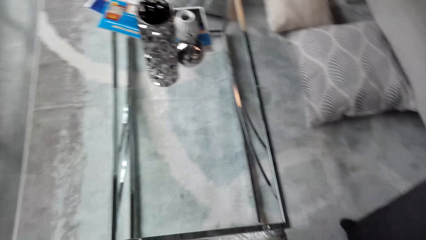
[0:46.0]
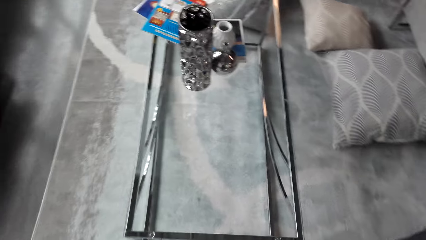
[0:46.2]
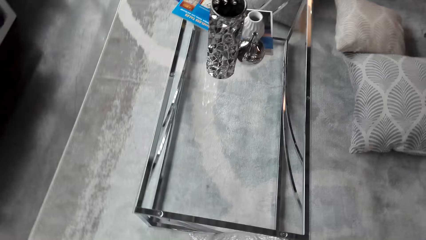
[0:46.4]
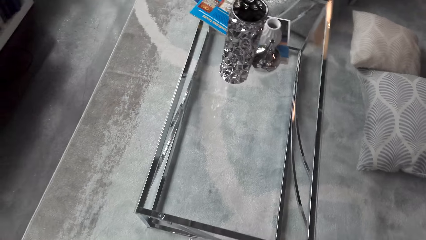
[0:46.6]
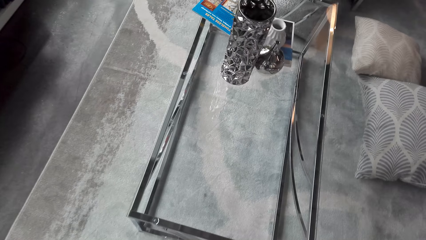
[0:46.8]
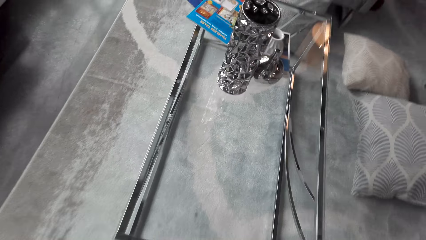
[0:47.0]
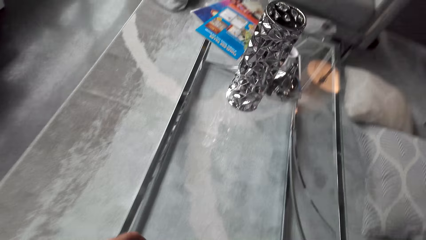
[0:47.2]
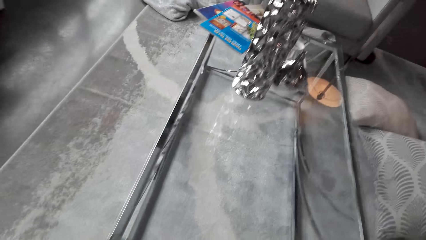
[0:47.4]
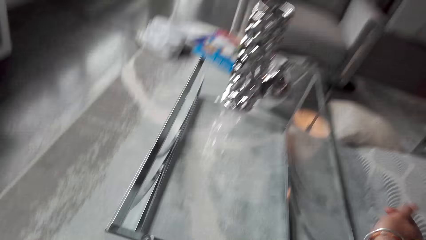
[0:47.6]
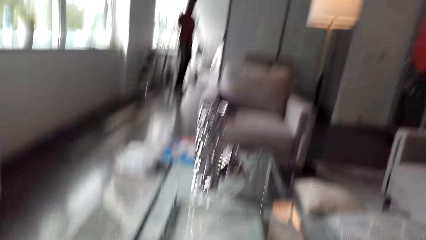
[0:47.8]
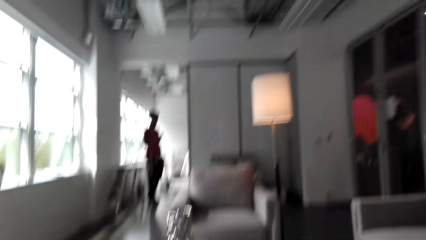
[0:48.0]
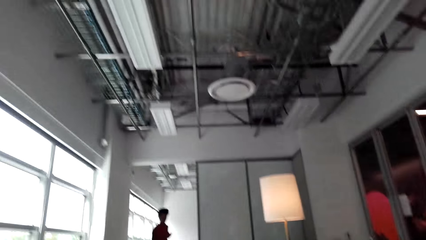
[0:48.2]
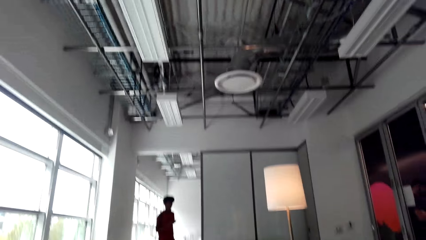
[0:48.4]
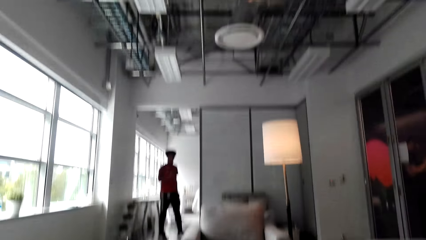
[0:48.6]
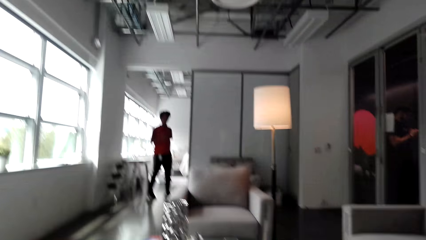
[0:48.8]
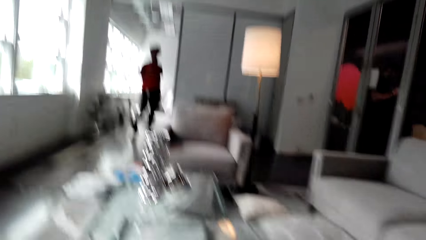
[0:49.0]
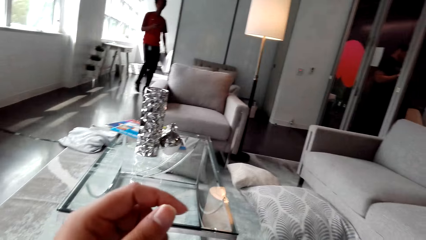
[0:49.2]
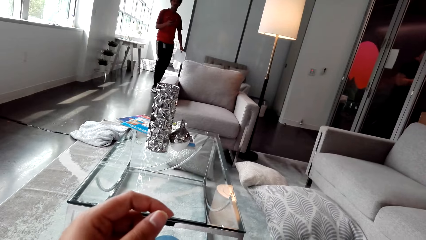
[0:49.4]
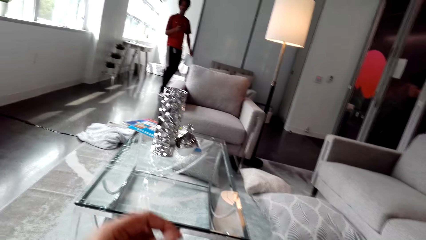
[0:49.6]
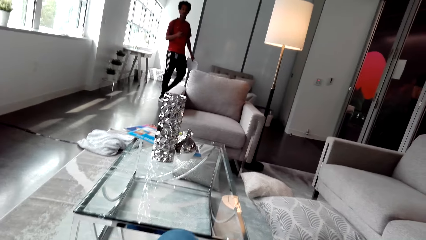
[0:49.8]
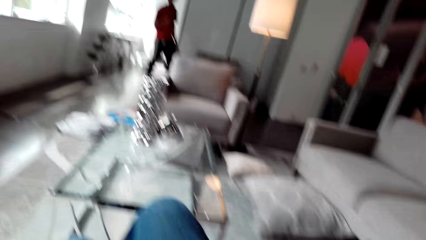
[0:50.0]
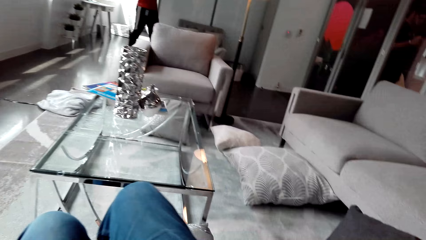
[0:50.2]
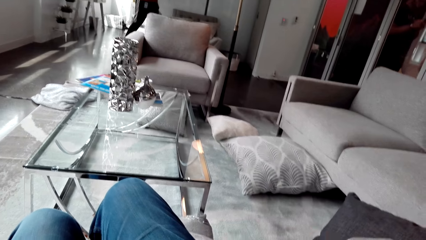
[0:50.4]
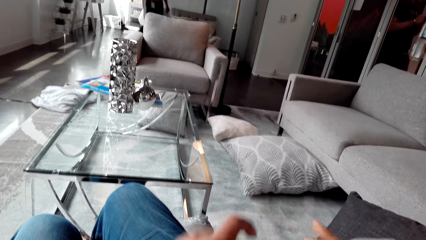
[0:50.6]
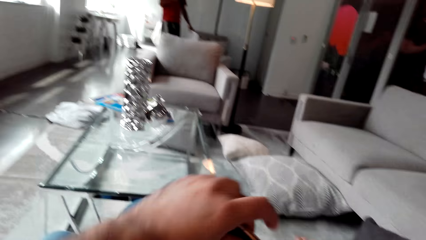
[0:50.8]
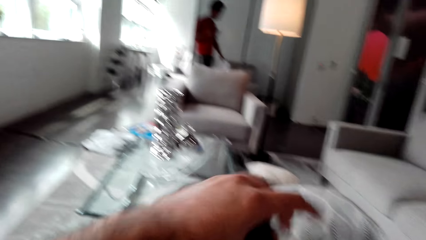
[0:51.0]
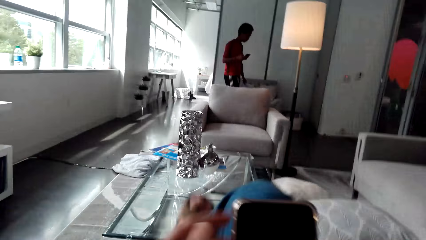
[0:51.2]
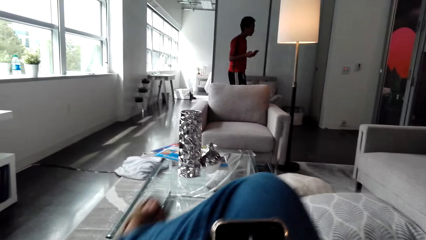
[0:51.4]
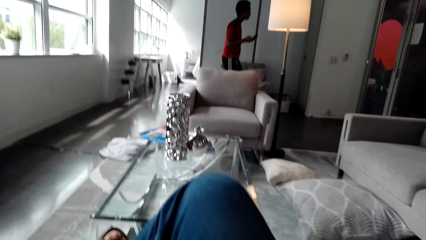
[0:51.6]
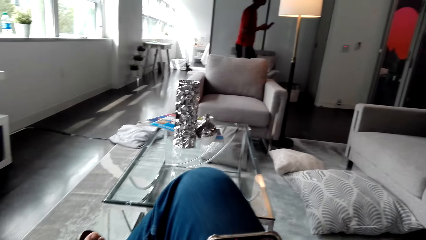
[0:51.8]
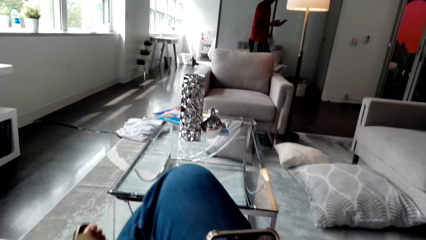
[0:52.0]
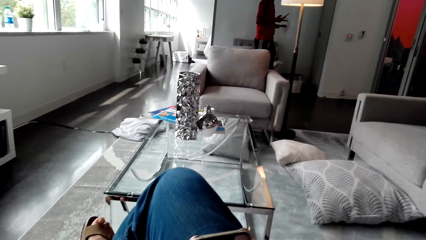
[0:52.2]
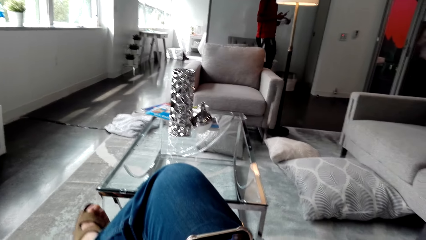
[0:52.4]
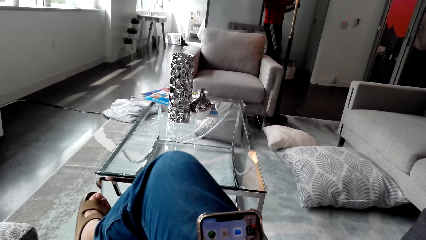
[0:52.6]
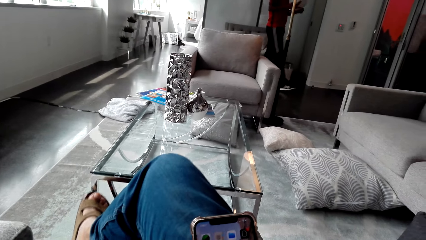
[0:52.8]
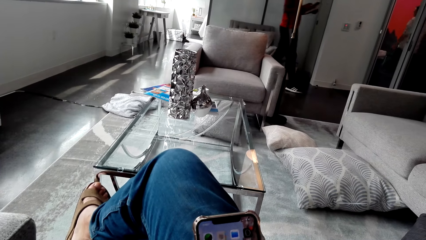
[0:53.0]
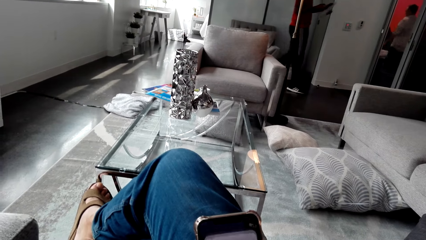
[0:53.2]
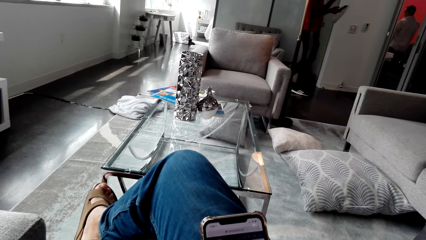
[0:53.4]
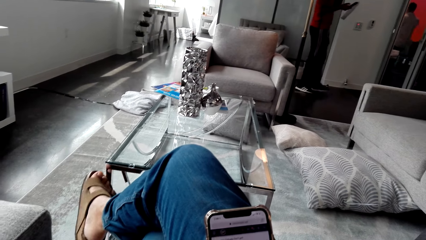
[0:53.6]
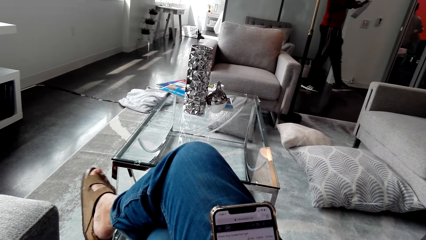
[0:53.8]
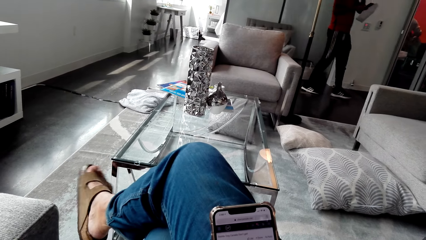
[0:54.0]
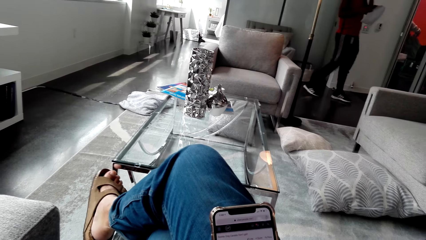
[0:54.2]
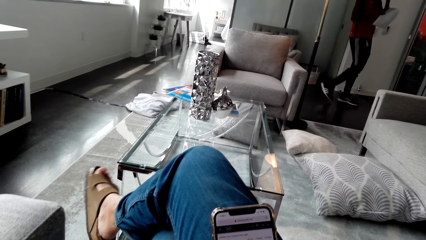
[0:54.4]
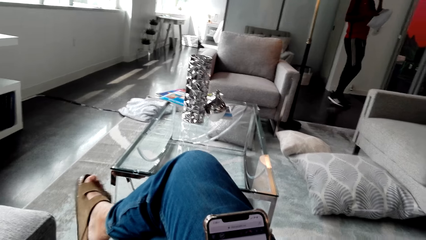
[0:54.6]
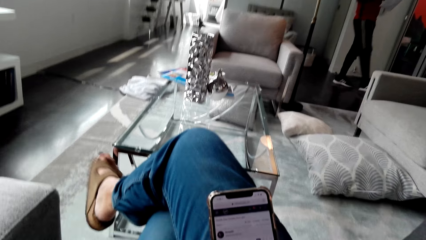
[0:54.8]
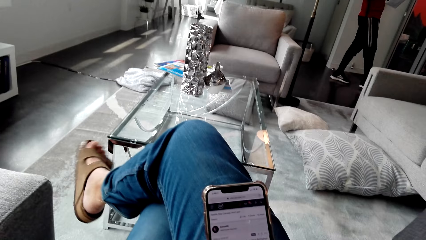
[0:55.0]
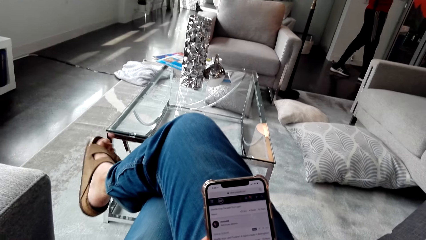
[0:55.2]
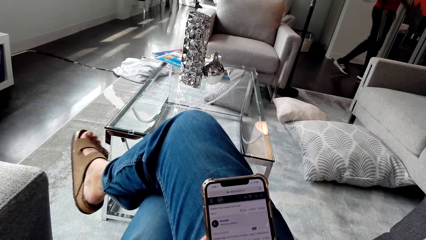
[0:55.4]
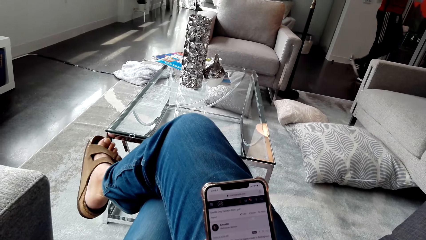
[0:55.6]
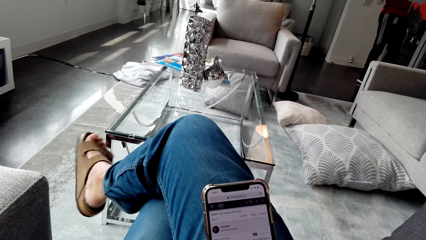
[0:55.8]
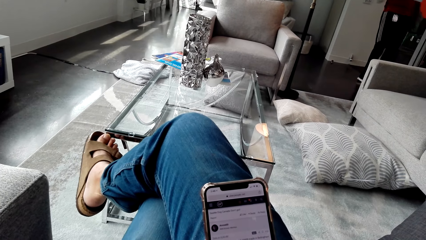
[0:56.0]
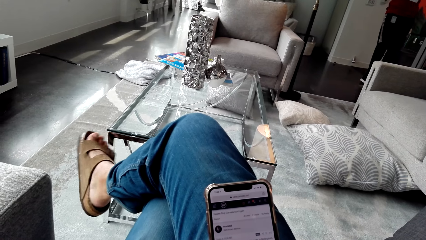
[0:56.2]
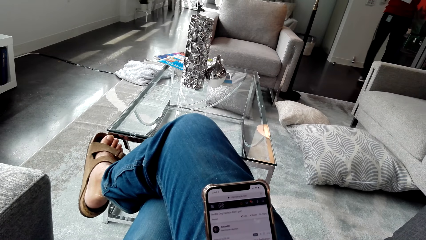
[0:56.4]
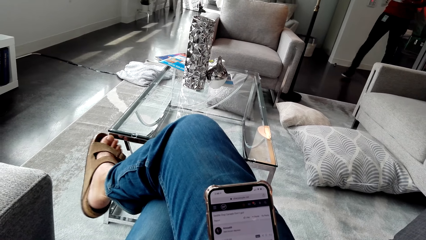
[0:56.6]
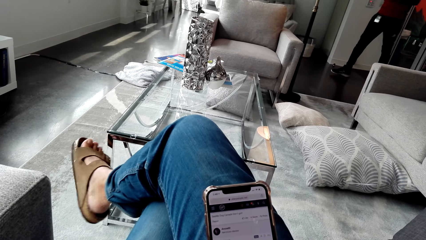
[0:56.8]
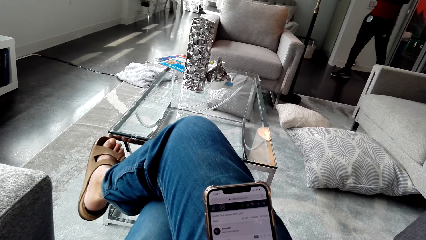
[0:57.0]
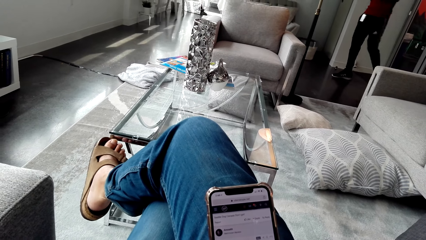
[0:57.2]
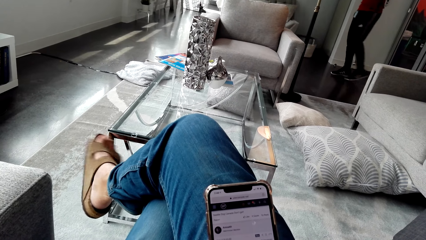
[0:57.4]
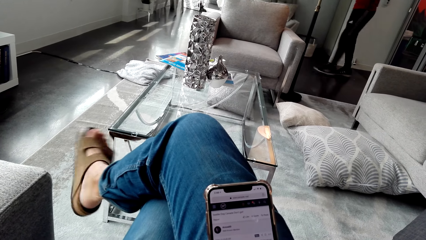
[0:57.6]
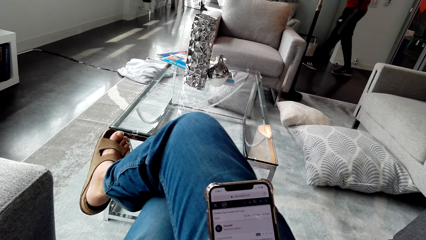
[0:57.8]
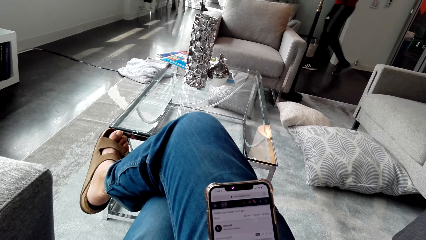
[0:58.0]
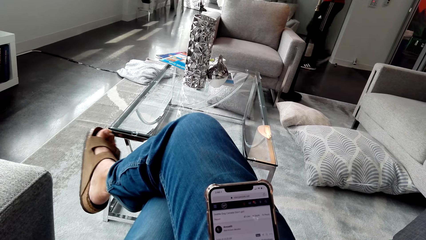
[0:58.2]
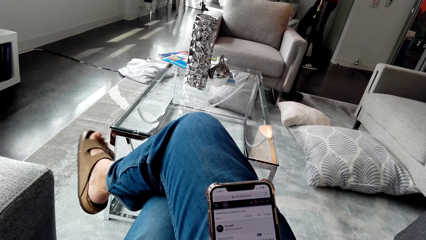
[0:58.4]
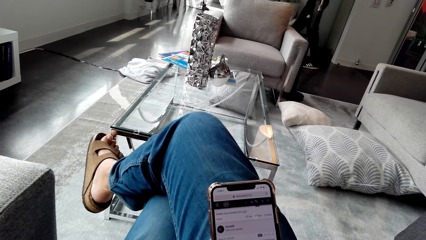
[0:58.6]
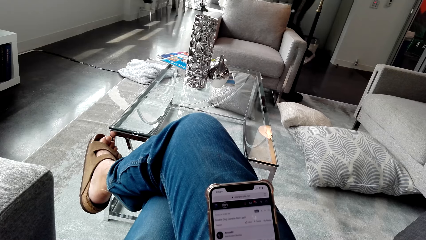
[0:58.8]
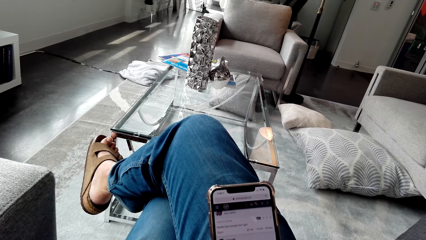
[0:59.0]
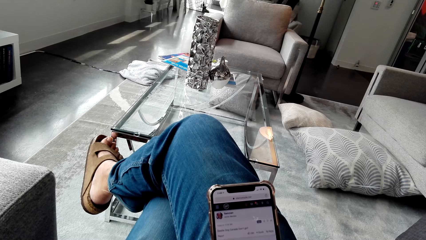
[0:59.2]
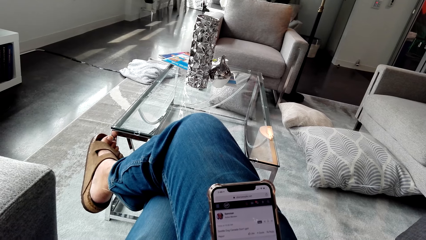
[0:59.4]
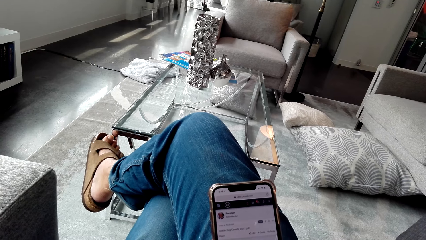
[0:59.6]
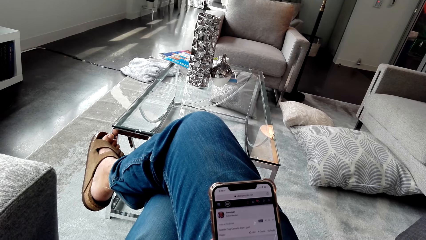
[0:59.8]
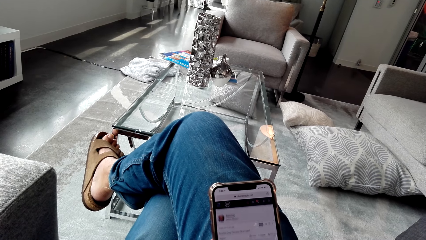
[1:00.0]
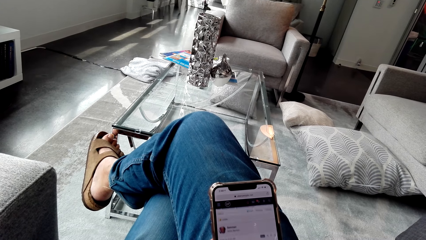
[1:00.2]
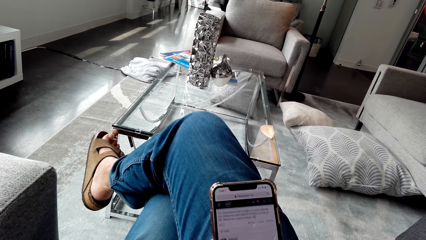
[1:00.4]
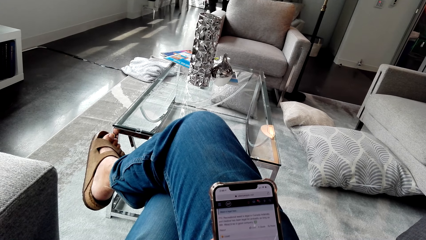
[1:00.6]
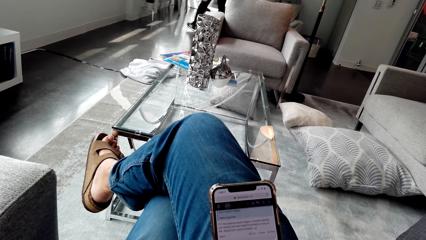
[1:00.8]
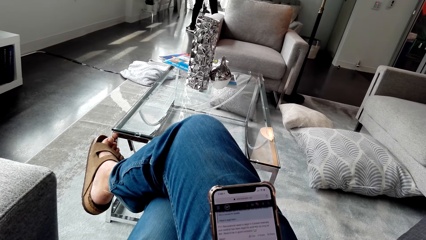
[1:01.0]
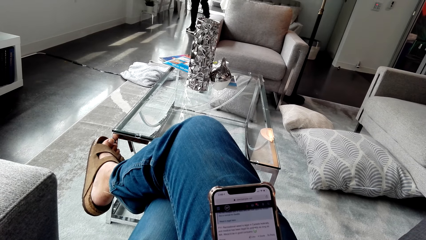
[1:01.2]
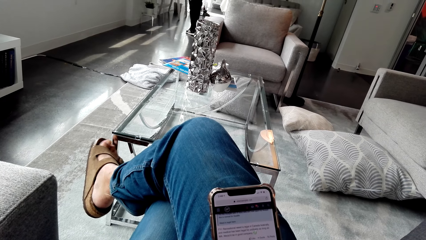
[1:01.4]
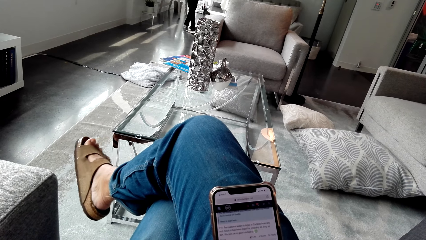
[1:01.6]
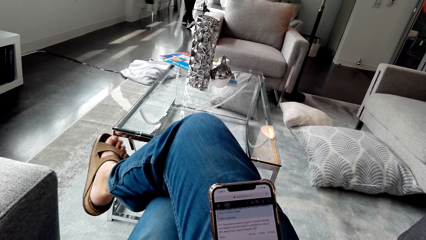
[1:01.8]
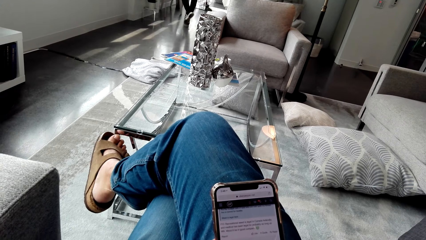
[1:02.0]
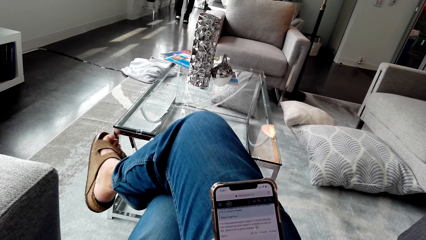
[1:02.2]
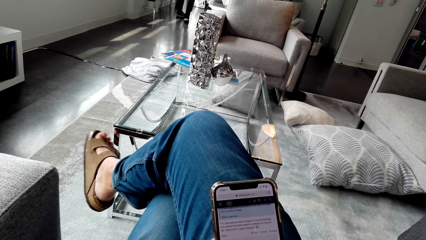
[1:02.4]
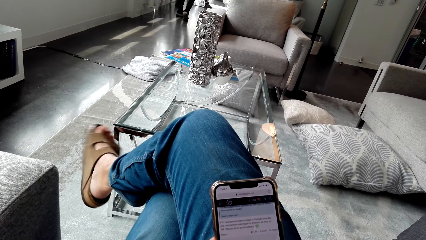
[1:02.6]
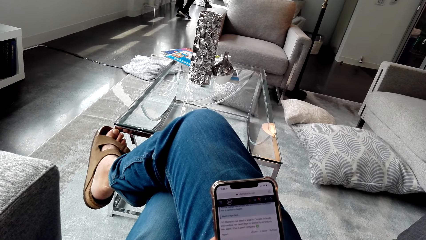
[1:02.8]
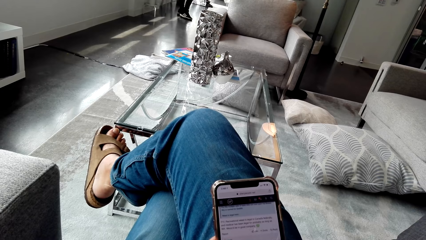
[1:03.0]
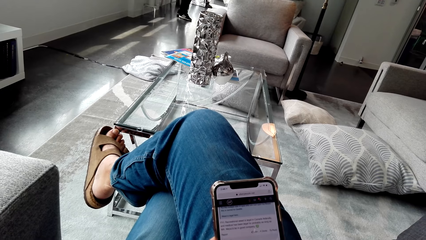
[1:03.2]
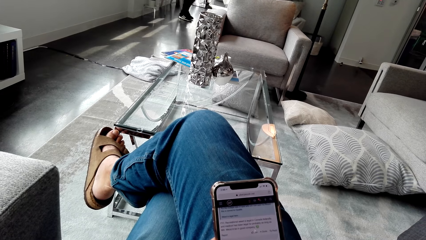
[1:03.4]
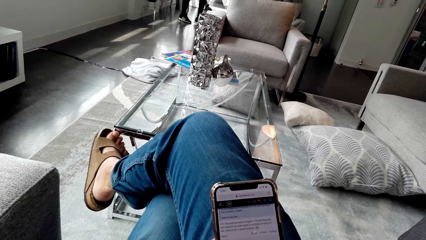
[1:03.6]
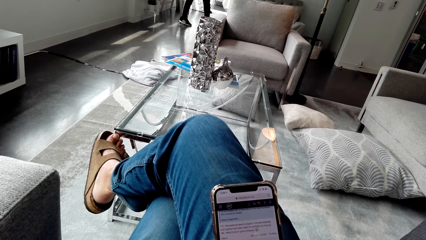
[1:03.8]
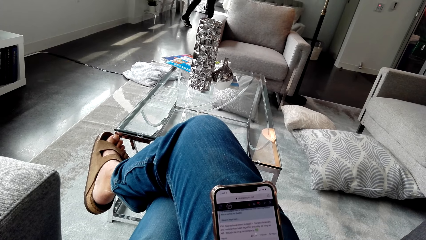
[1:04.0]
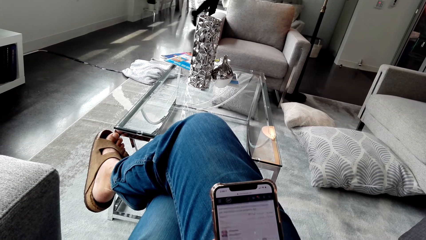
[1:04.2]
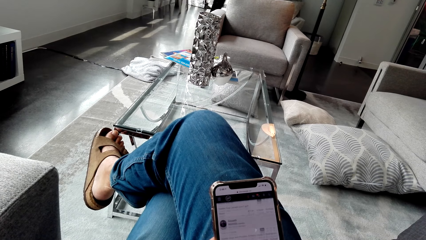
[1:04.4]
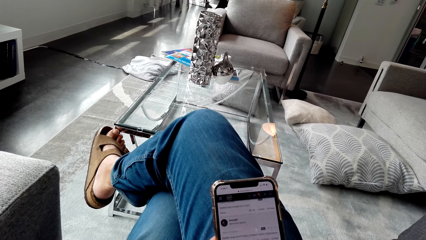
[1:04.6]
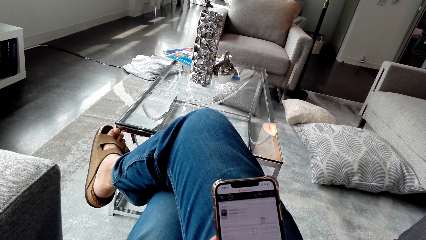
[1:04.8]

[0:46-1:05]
The camera wearer browses his phone. A man walks in the house.
